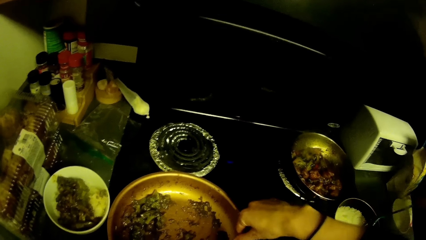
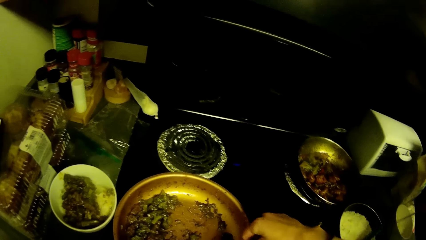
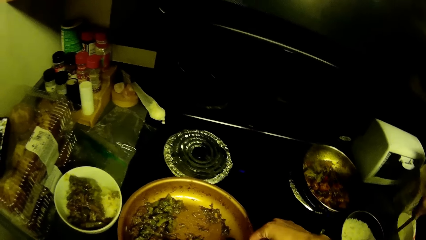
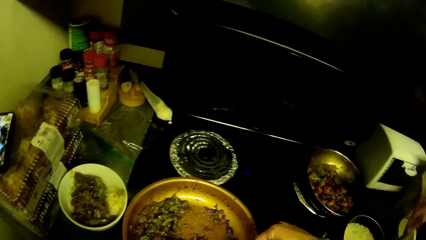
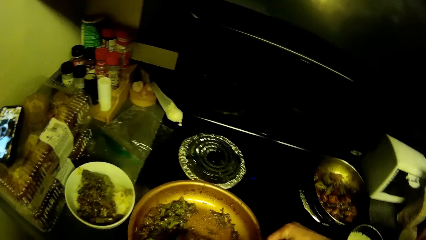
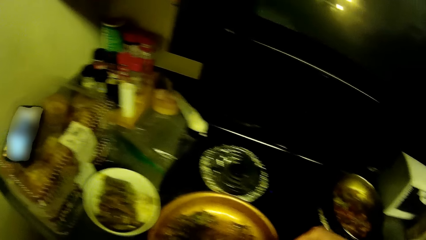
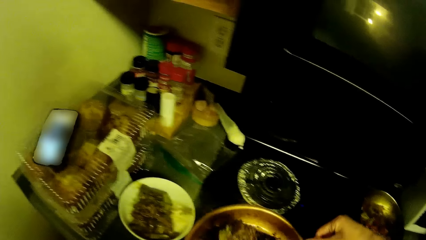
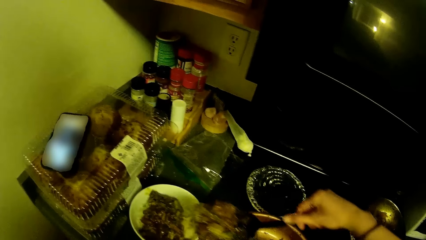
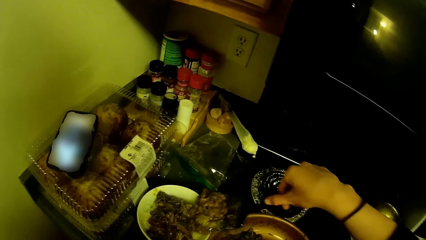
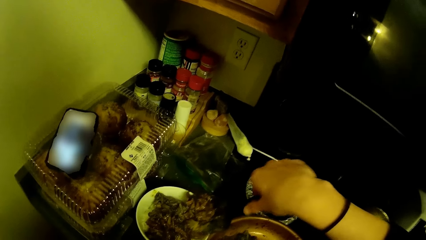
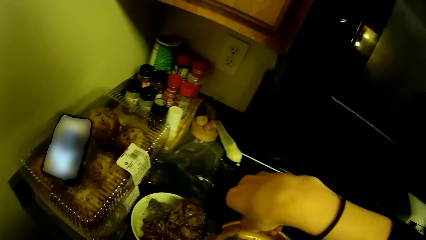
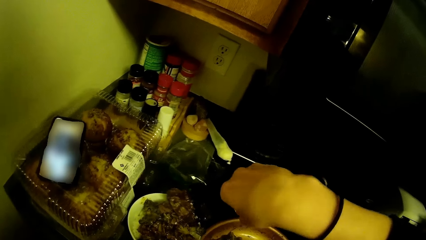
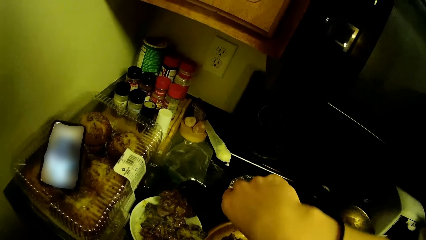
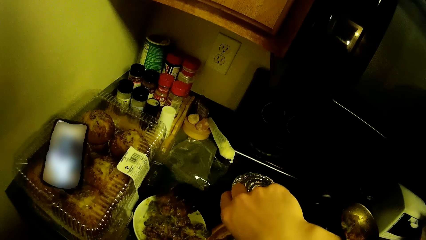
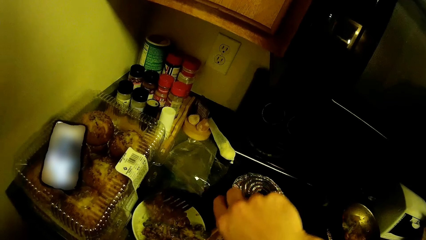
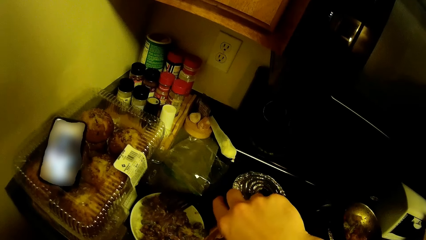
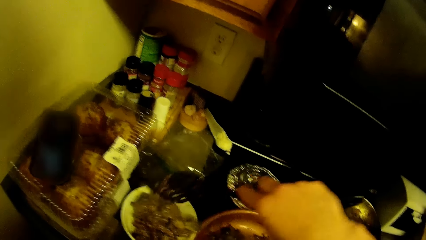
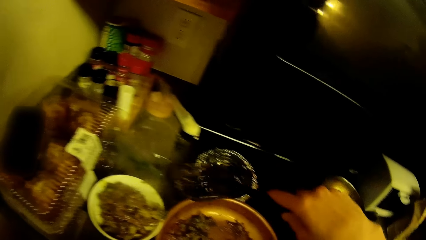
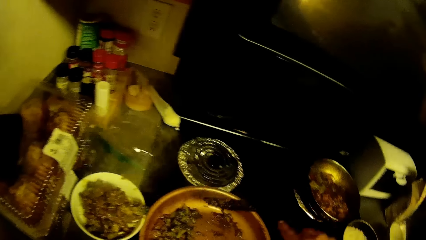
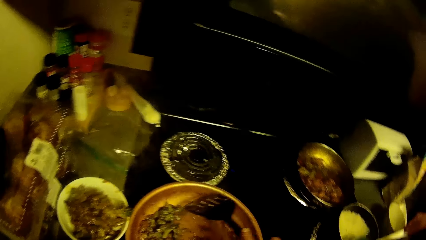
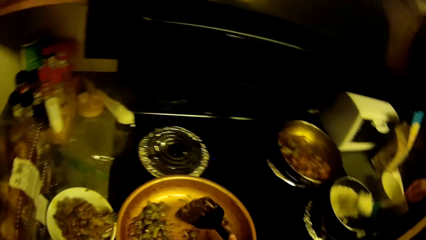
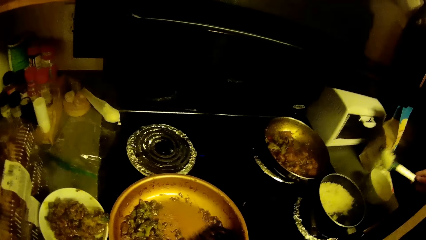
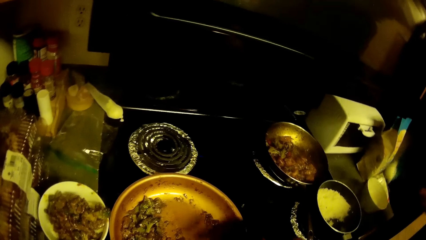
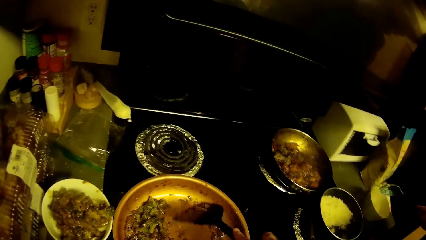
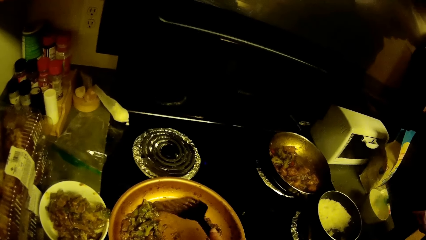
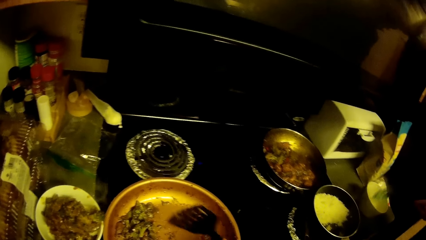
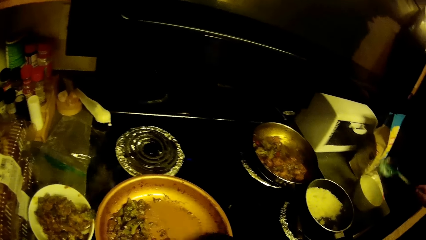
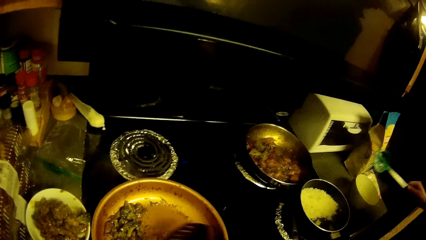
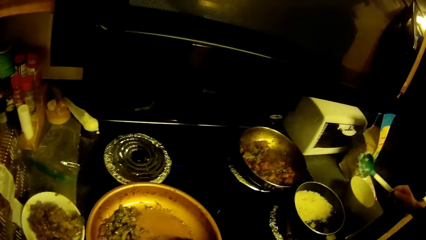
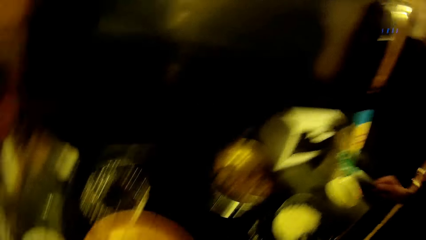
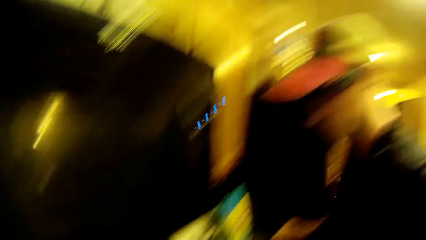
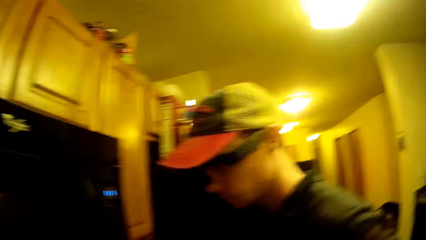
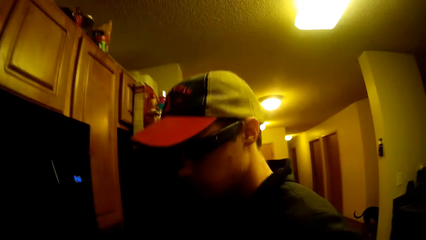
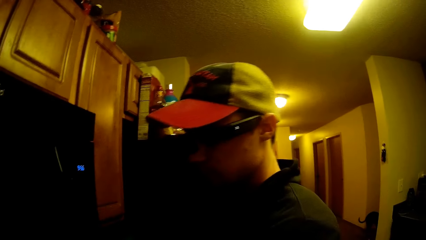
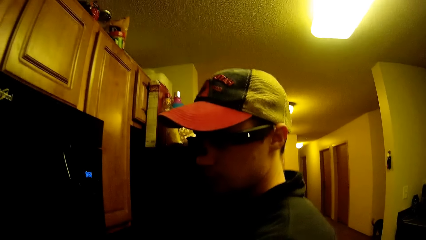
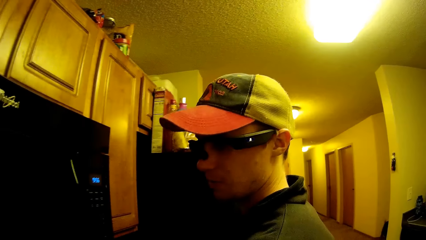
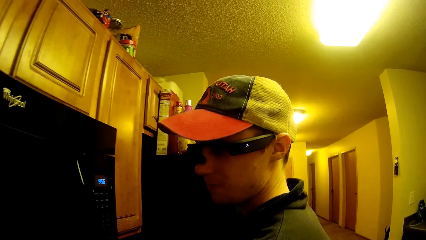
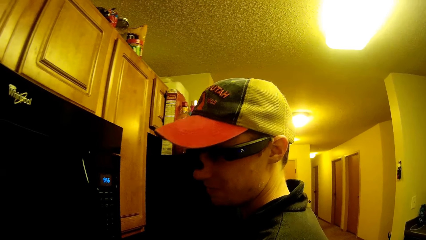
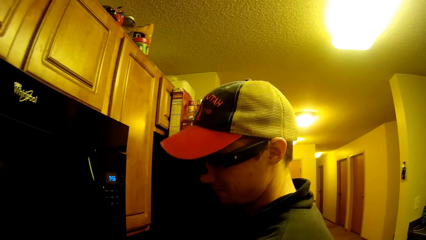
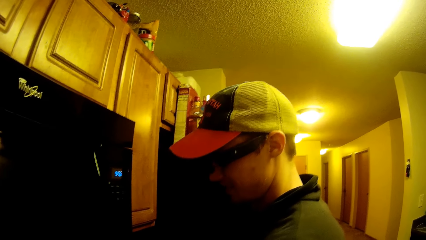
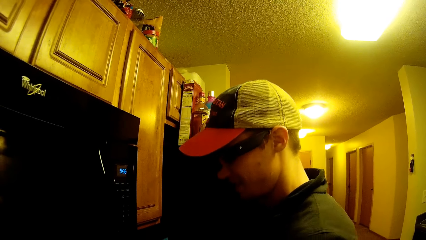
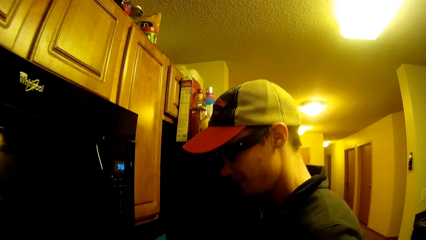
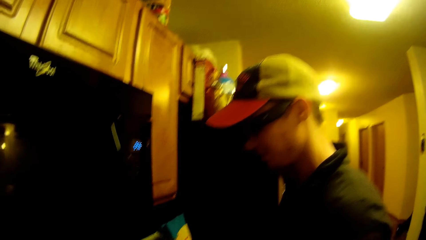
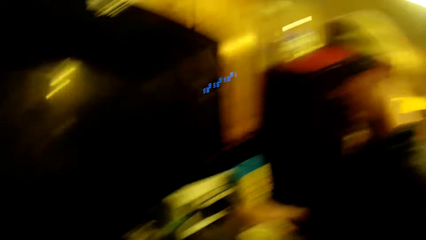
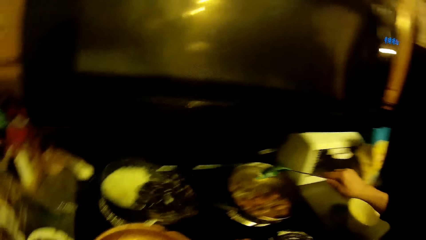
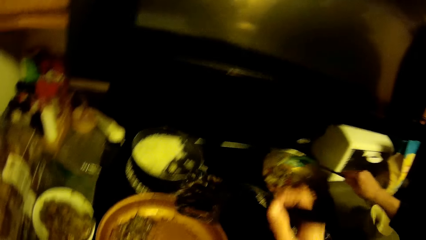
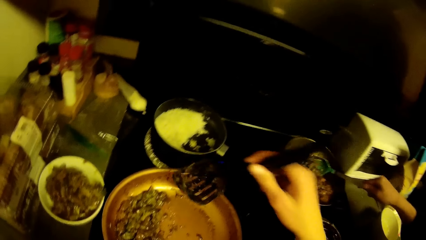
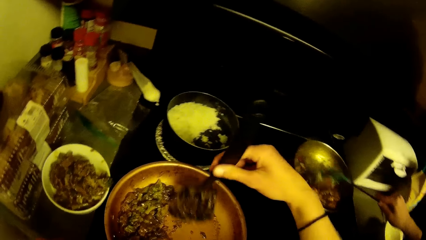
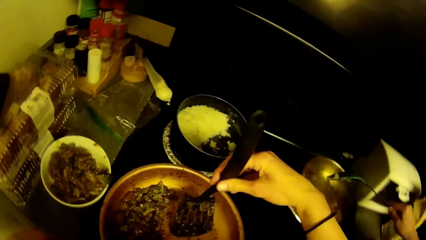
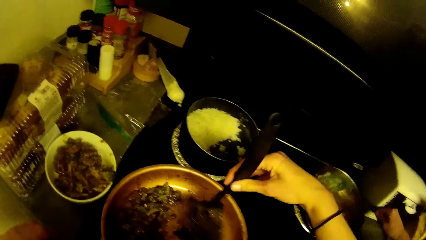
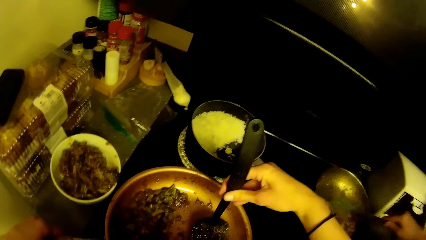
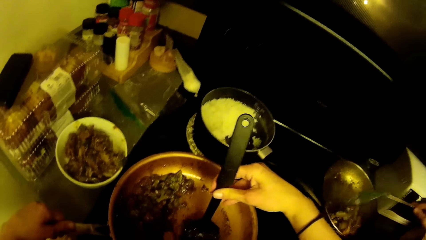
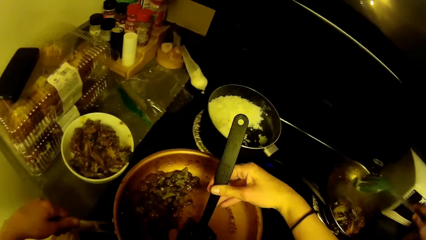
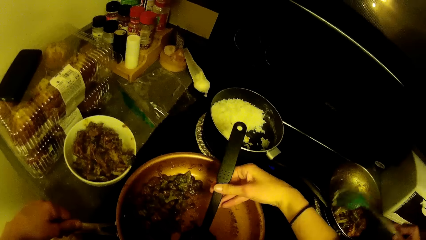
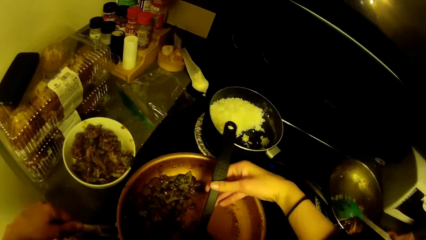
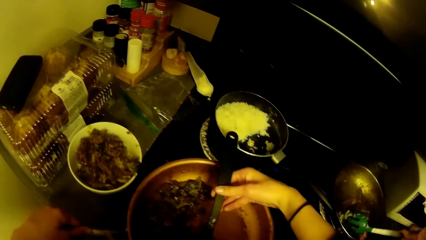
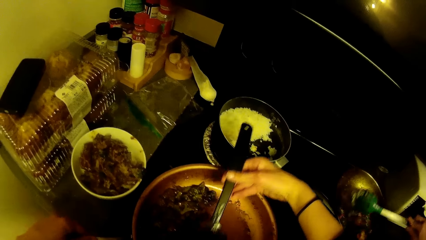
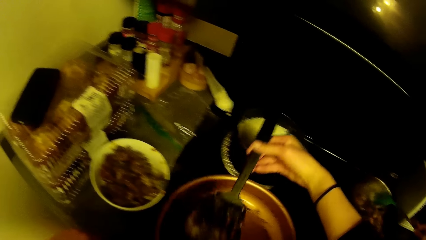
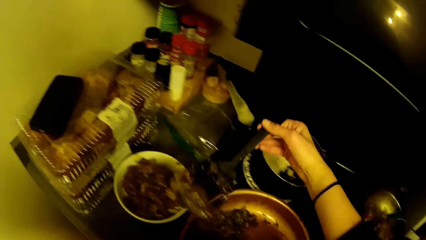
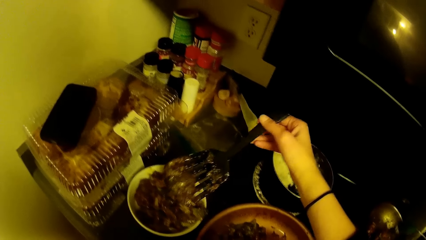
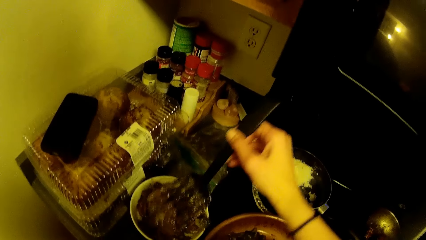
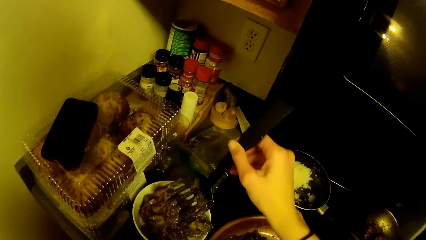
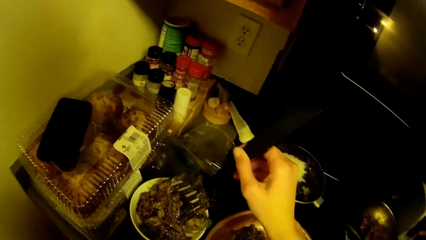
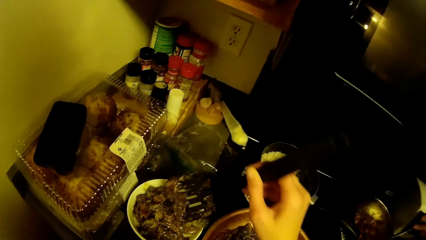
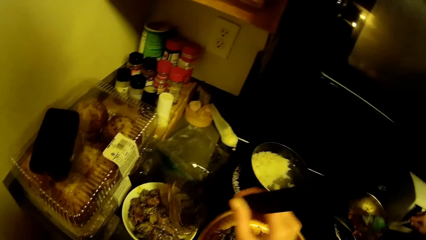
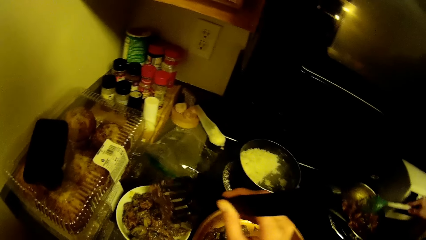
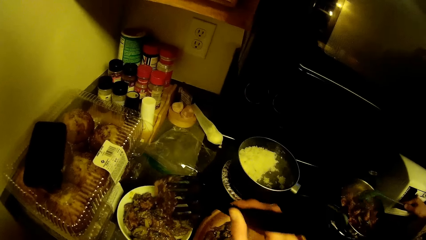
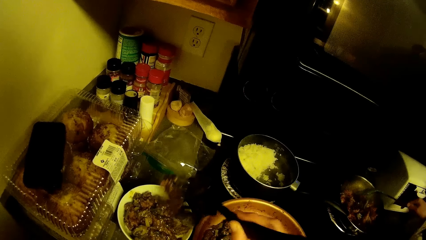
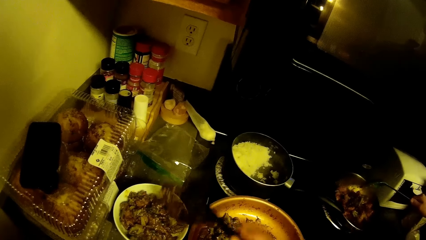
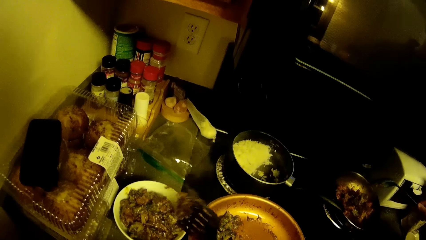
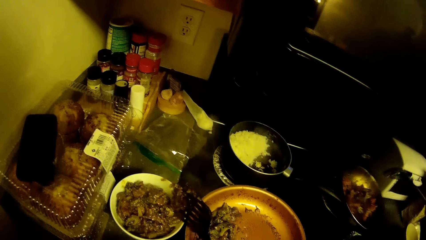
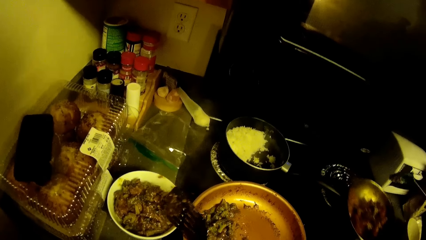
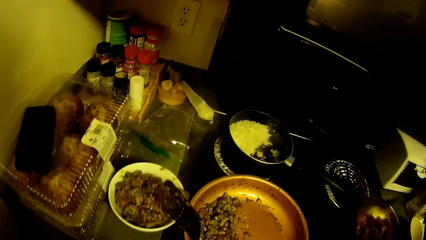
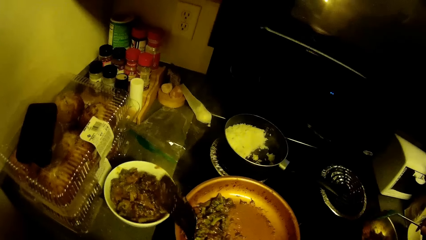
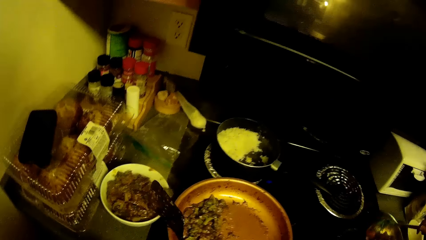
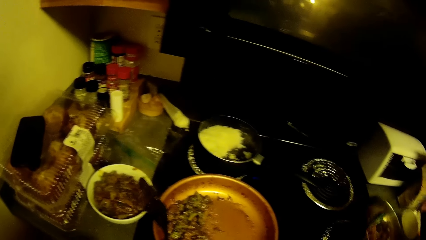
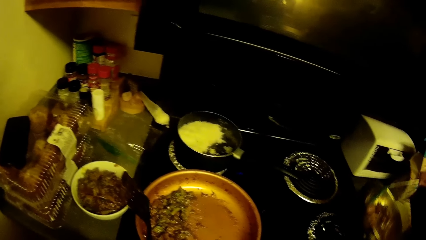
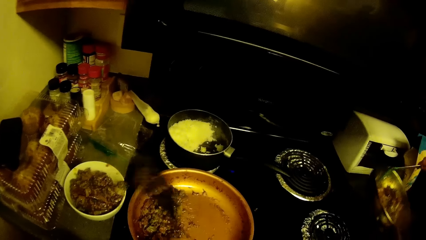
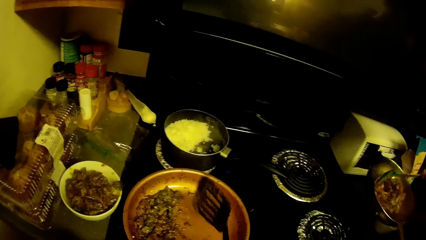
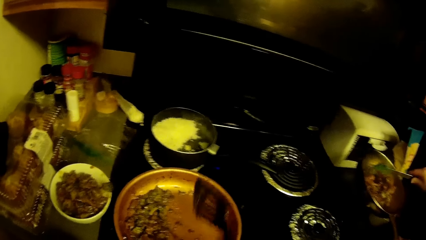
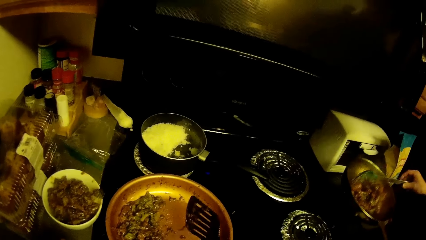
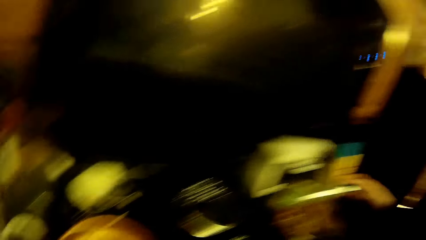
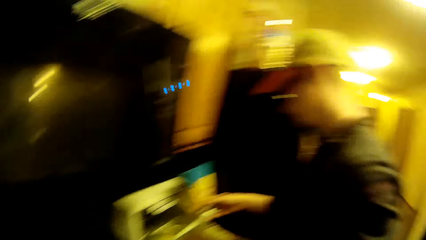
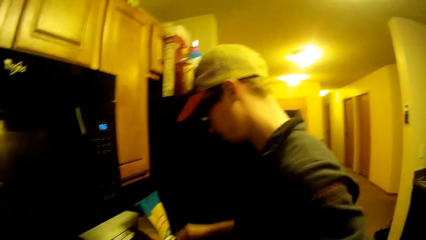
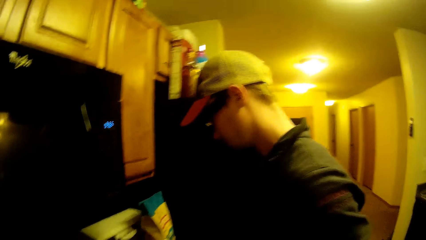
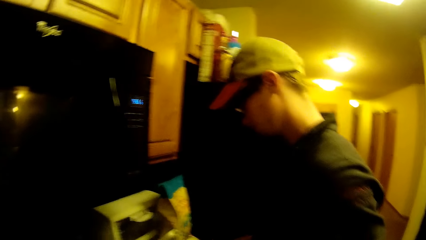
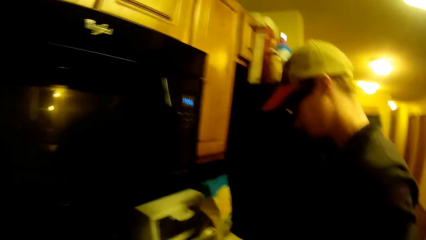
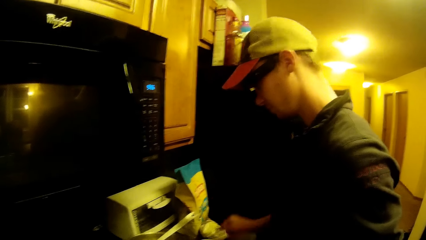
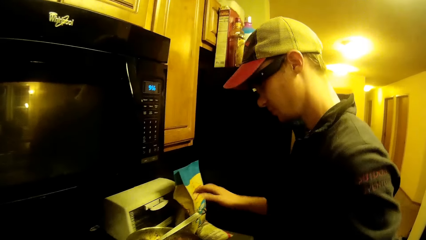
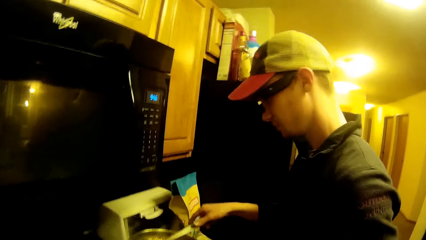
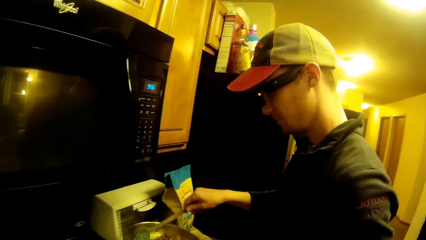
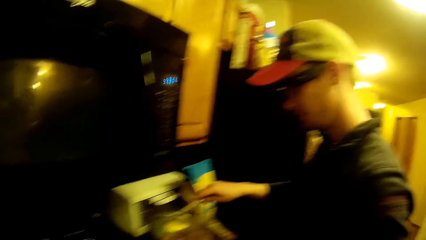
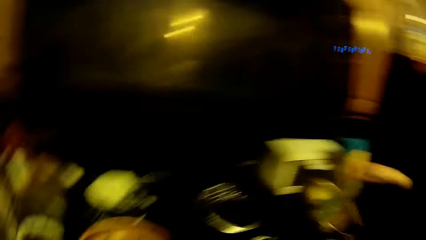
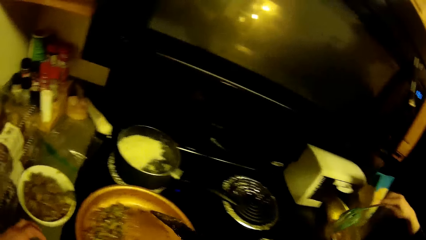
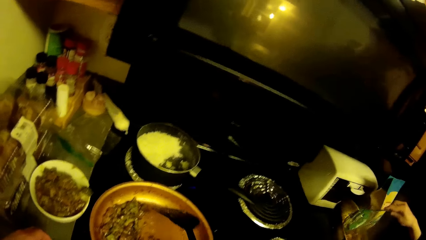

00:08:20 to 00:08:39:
The camera wearer puts the food in the bowl. A man puts rice in a bowl. The camera wearer looks at the man. They scoop the food from the pan with a spoon. They hold the spoon. They put the food in the bowl. The man stirs the food with a spoon and removes the pan from the cooker. The camera wearer shakes the spoon on the bowl. They look at the man.
